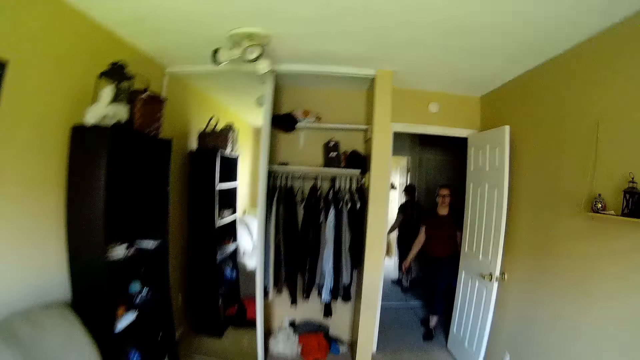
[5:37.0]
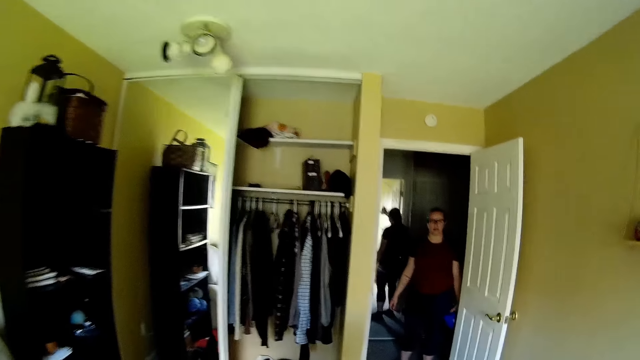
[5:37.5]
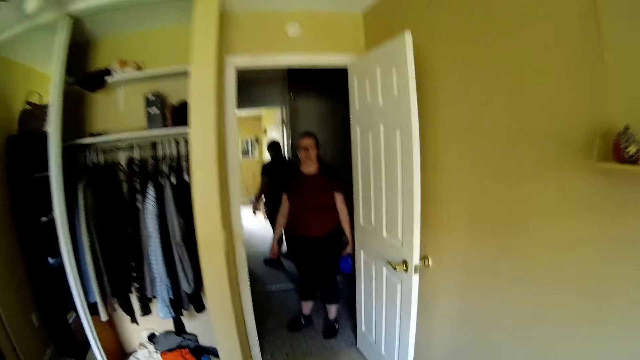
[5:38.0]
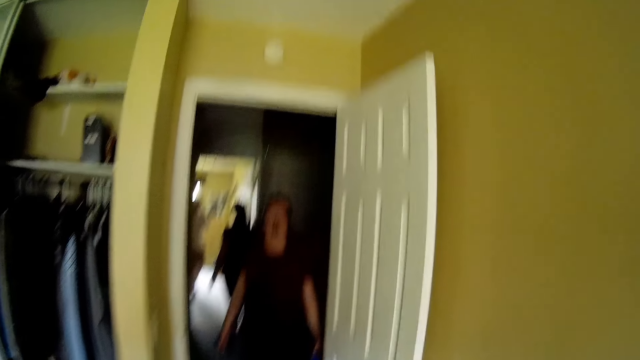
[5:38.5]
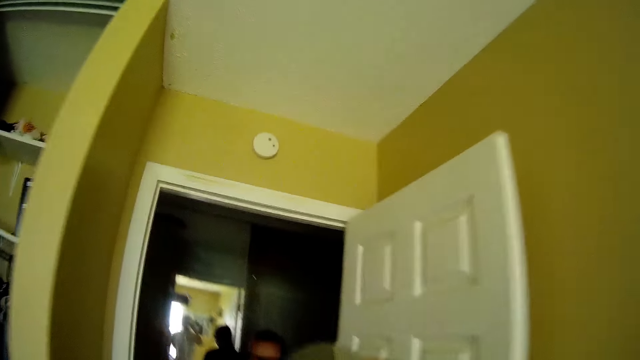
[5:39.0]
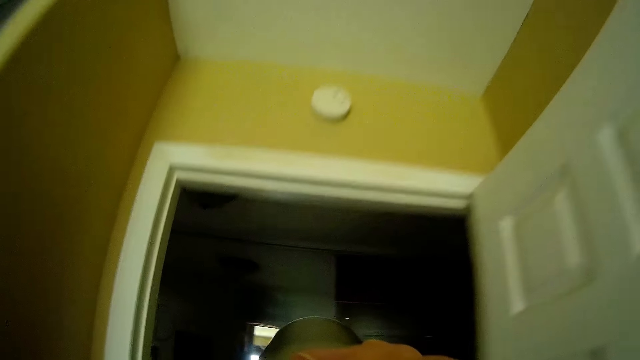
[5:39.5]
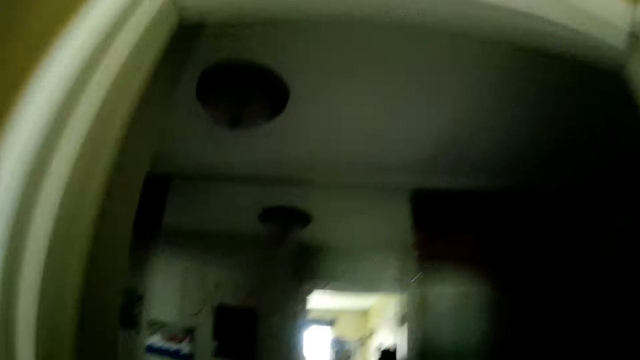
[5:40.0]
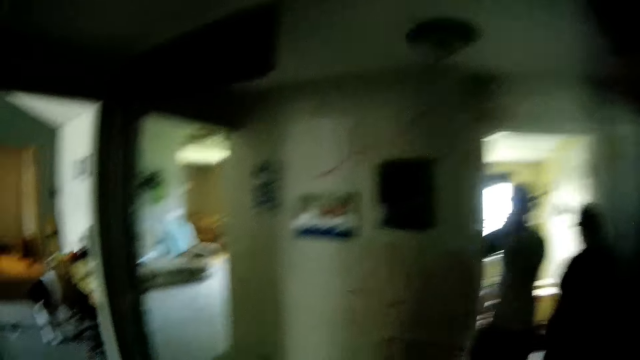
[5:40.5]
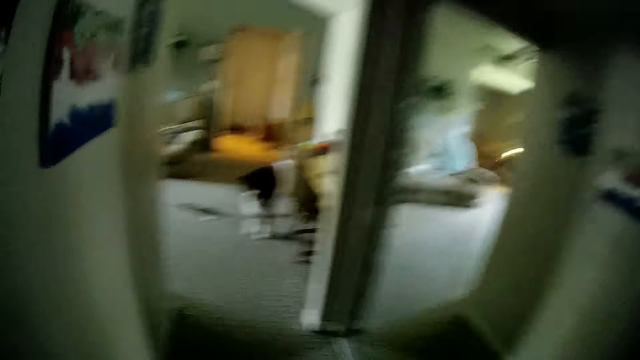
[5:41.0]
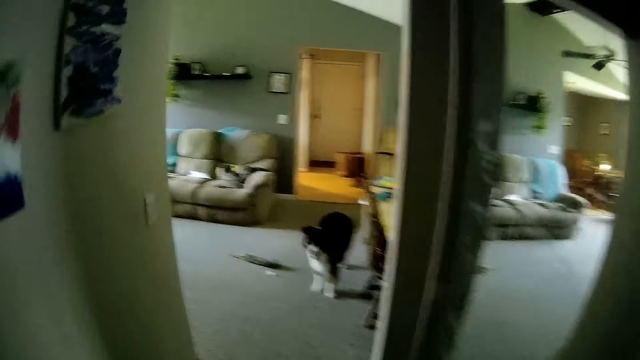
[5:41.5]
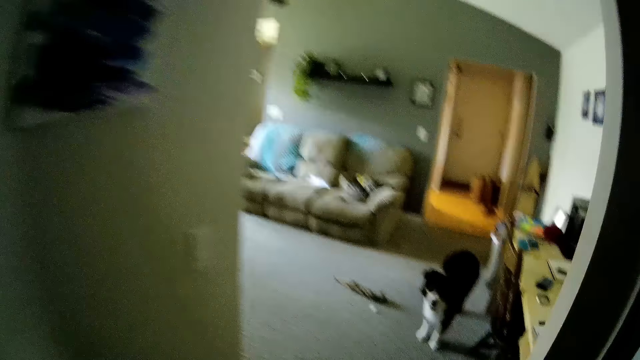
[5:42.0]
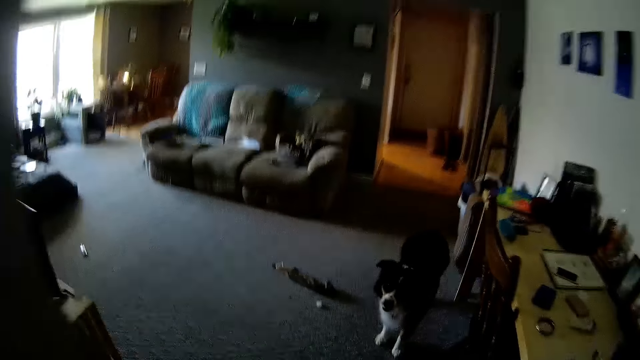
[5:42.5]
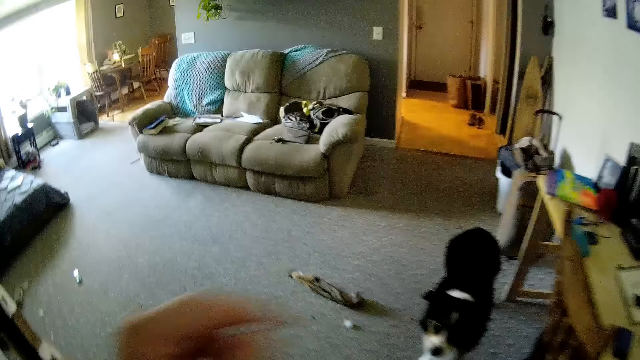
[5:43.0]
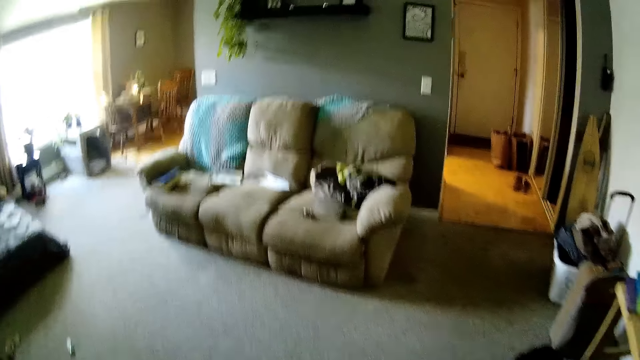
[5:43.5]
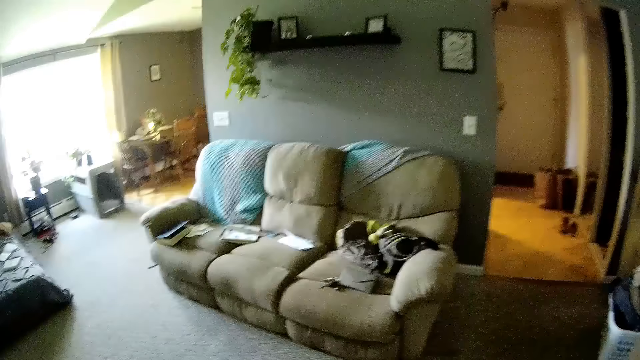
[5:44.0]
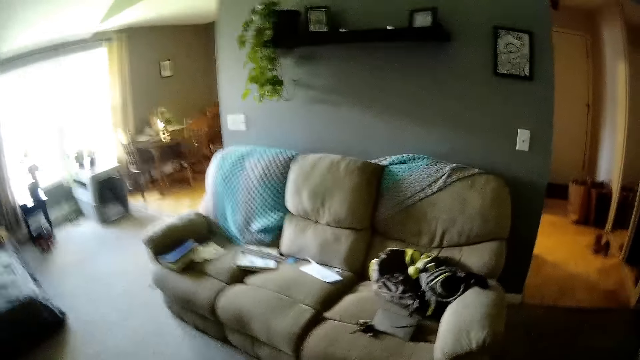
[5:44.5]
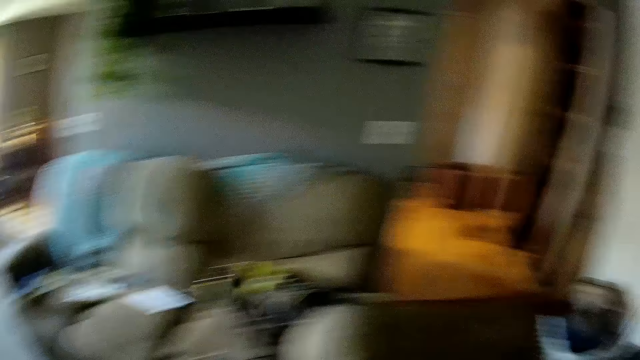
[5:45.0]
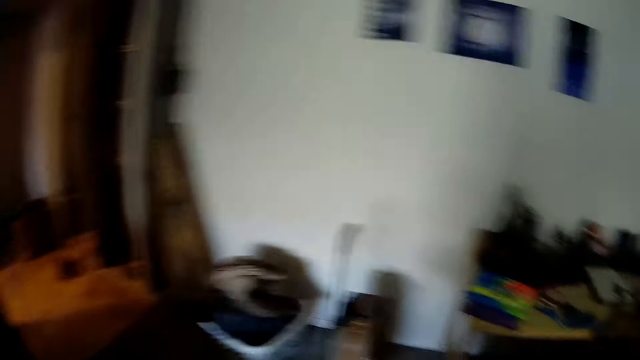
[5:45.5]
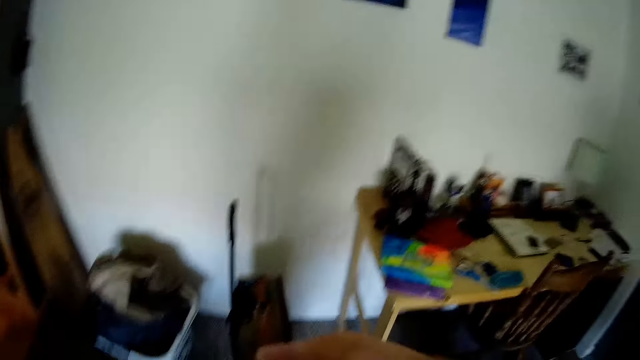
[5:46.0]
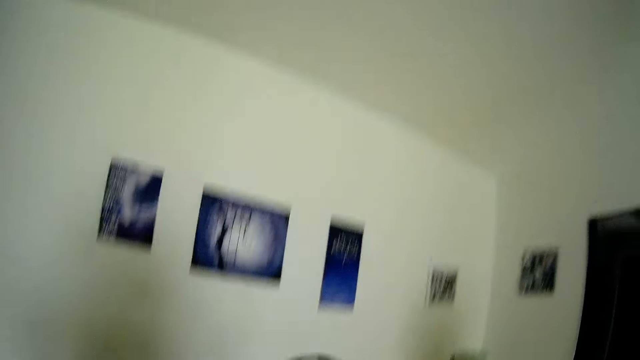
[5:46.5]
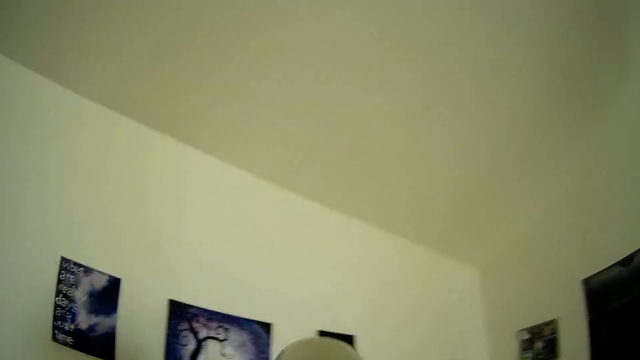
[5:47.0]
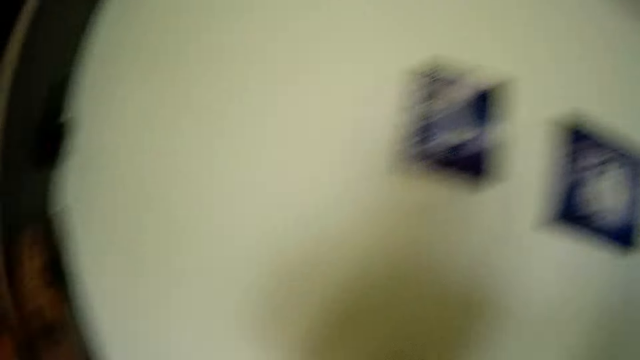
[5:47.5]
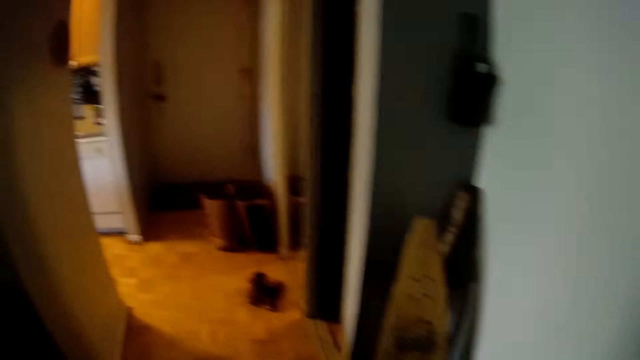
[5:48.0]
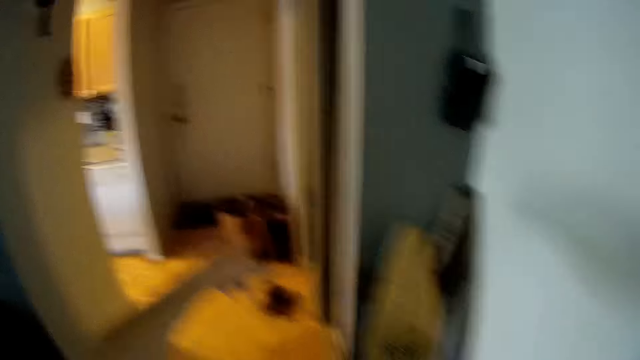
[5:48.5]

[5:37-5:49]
The woman stands at the entrance of the room. The camera wearer walks towards the woman. He drinks from the bottle in his right hand and walks out of the room. The woman interacts with the camera wearer. The camera wearer moves around the room. He walks towards the living room. He moves his hands. He moves around the room. He looks around. He drinks from the bottle in his right hand. He moves around the room.

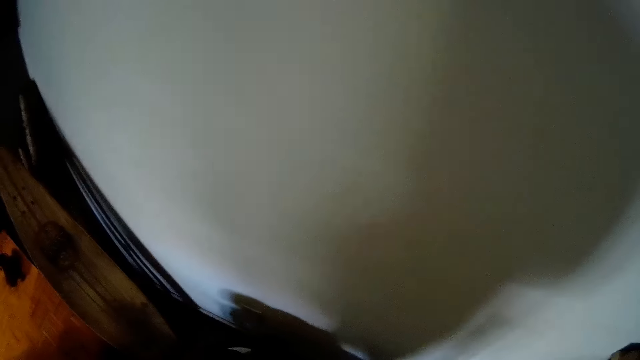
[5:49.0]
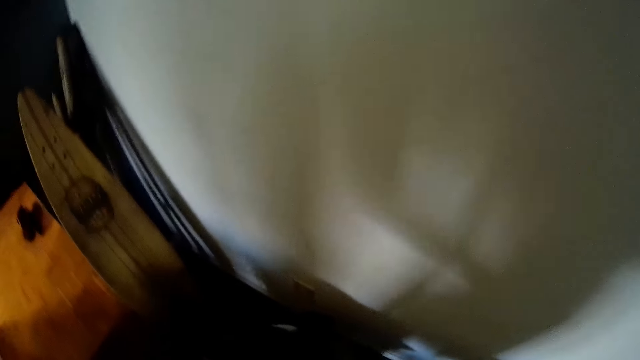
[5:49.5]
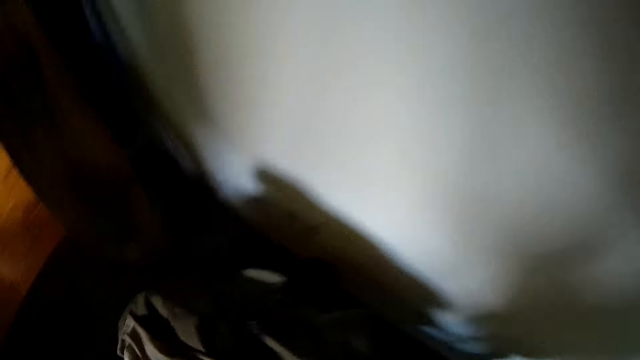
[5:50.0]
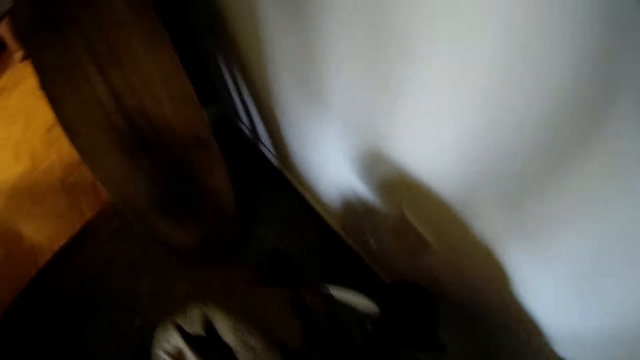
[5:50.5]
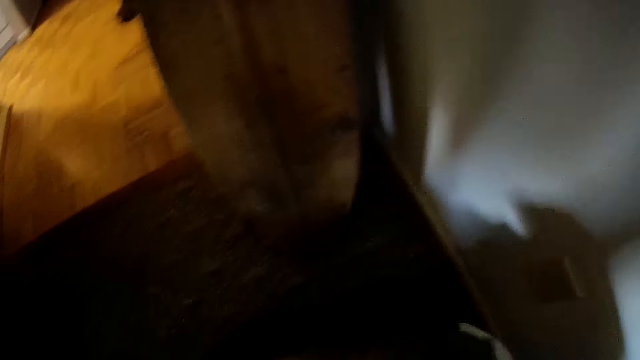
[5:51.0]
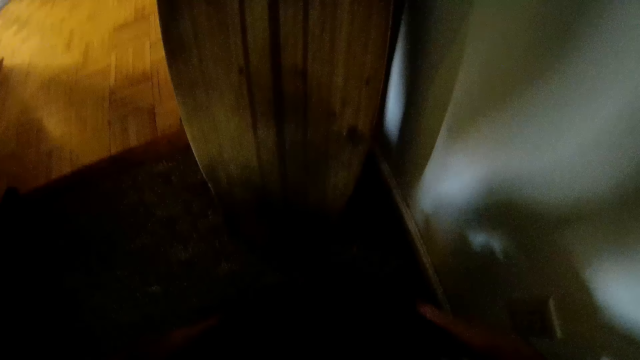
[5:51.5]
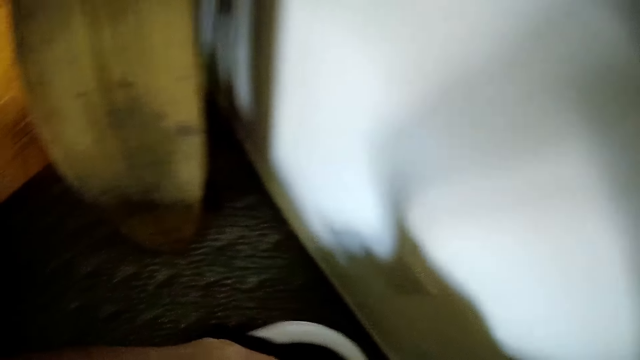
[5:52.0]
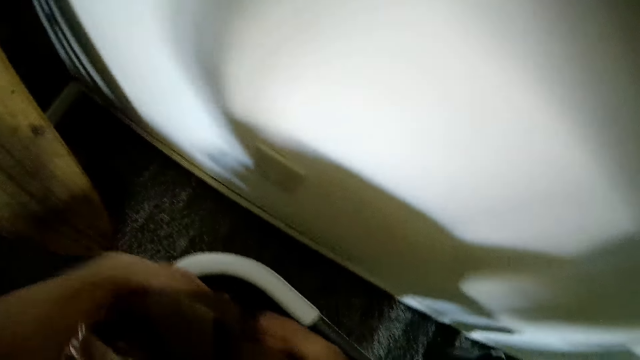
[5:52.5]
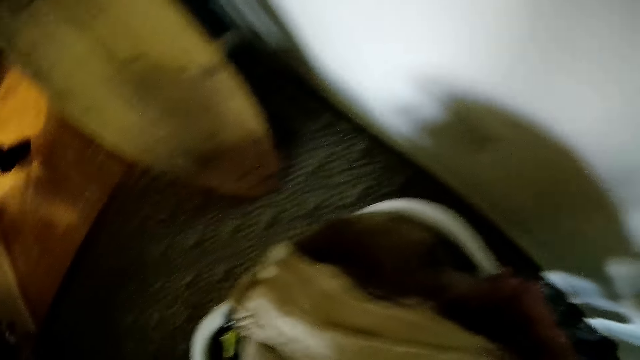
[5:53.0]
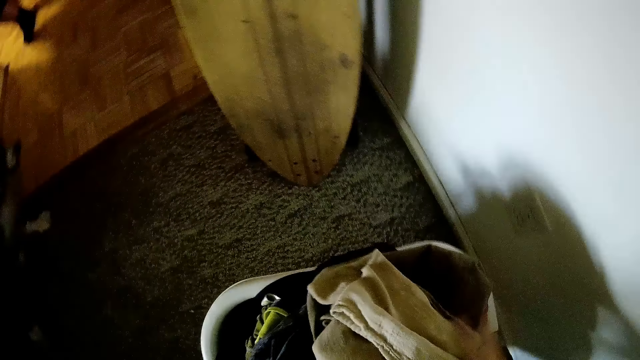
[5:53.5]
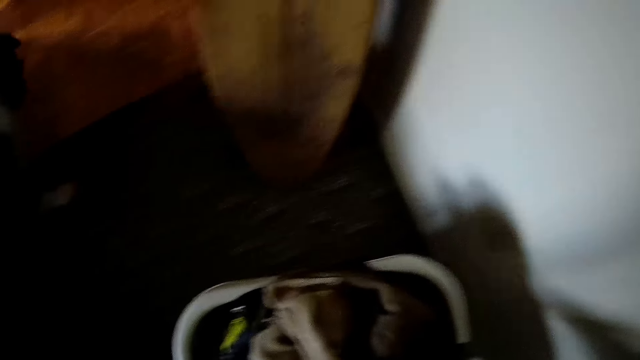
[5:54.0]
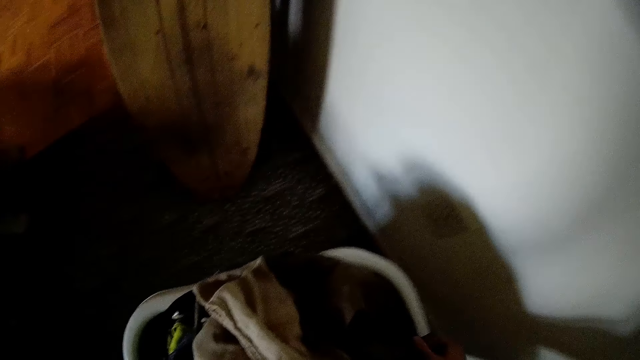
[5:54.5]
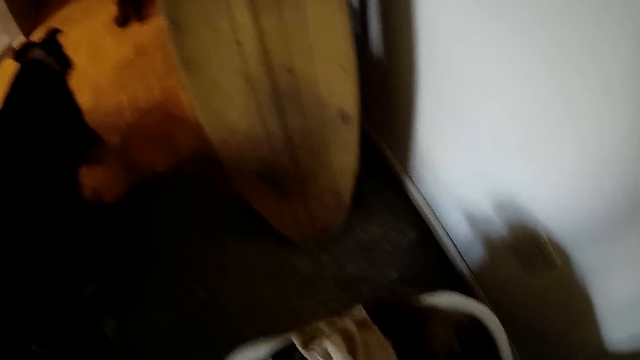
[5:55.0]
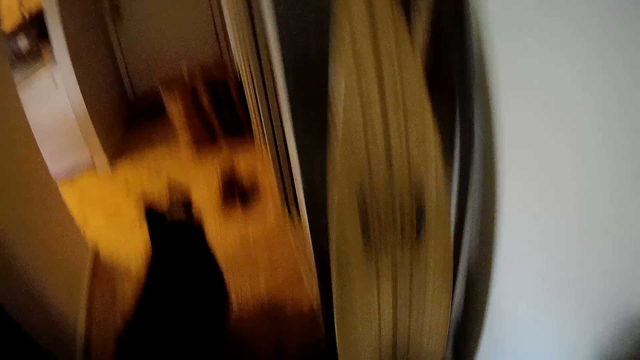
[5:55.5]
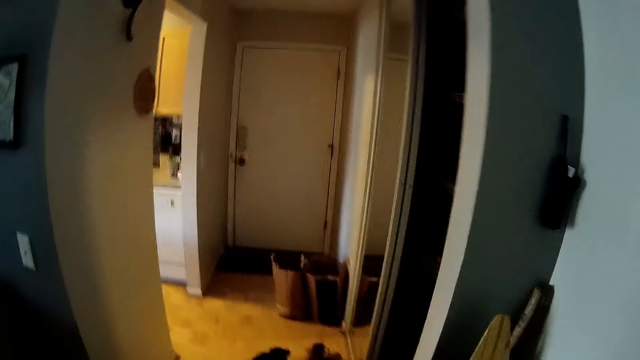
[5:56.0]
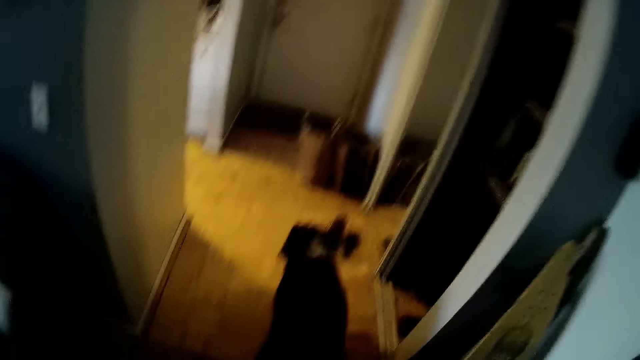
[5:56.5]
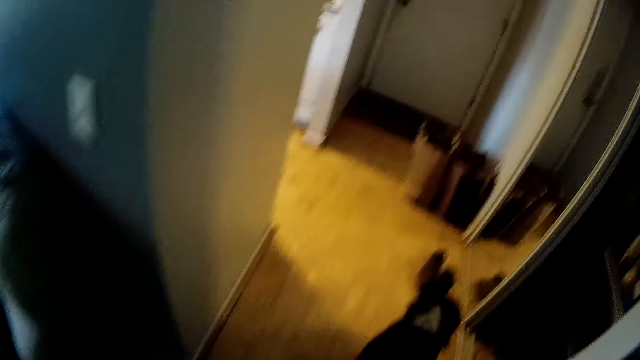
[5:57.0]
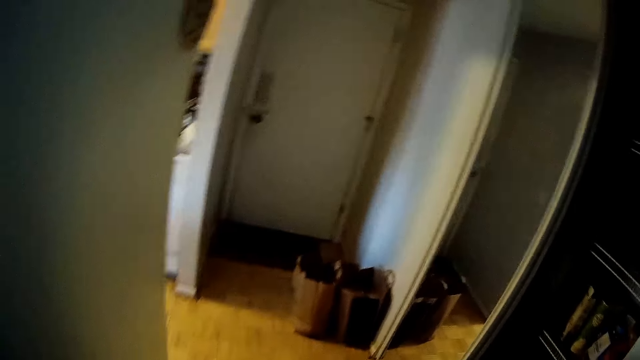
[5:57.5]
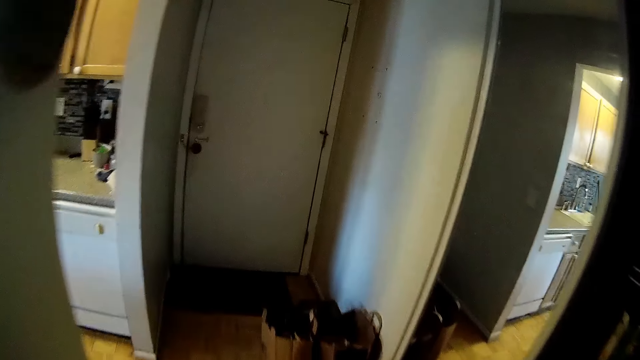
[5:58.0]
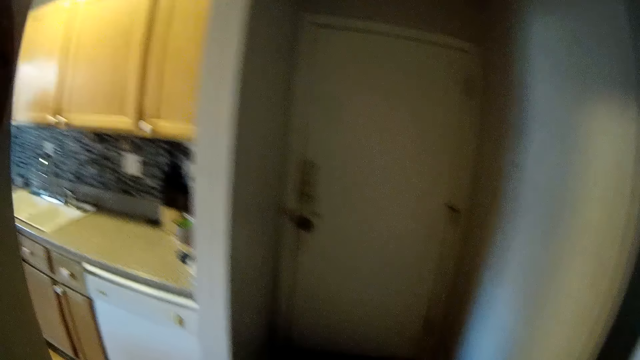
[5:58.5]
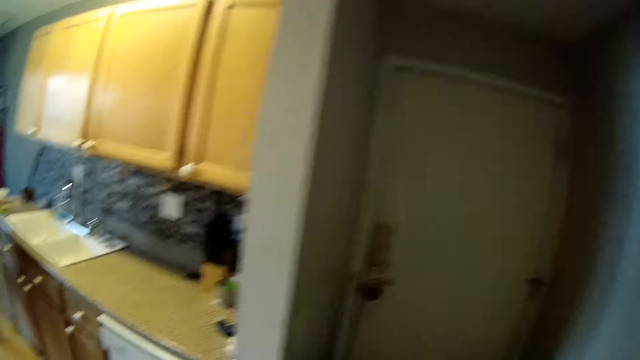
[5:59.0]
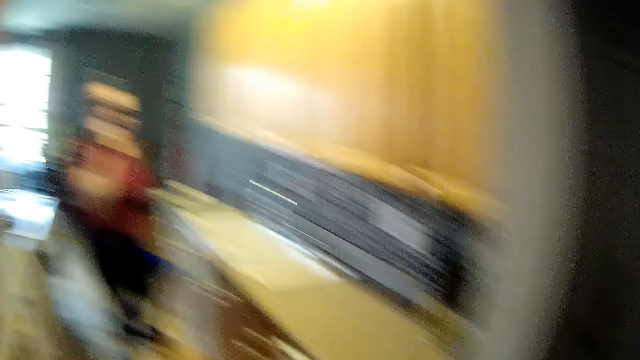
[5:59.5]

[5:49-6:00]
The camera wearer moves a hand. They move around the room. They put clothes in a laundry basket. They converse with the woman. They carry the laundry basket. They look around. They walk towards a door. They move around the room.
